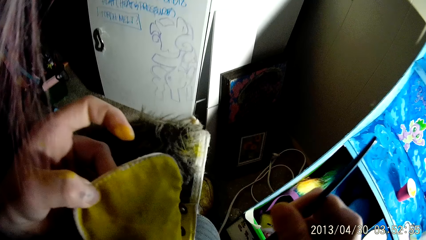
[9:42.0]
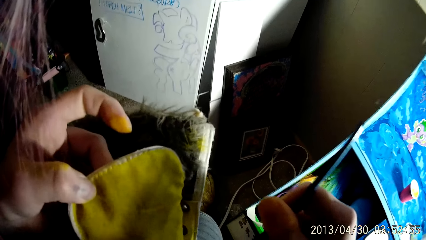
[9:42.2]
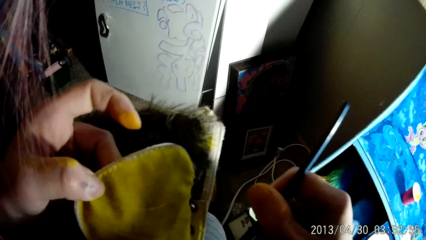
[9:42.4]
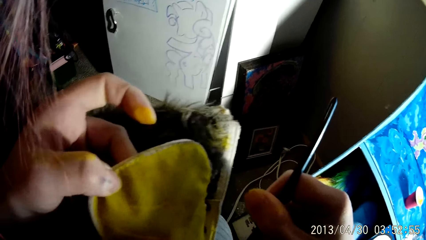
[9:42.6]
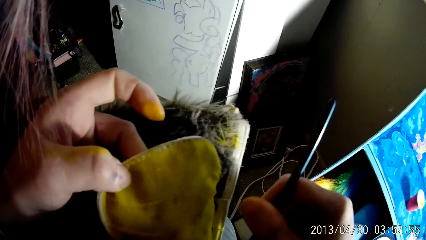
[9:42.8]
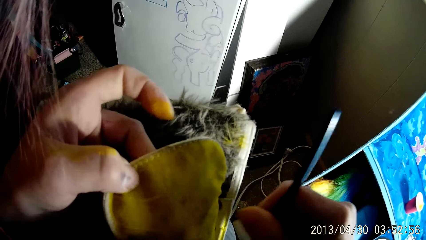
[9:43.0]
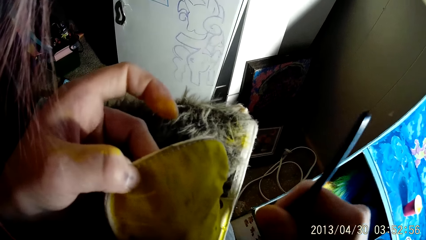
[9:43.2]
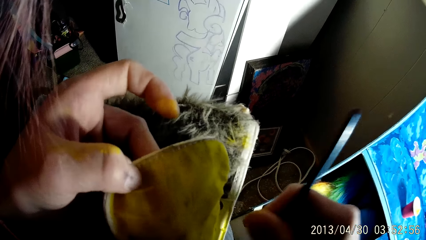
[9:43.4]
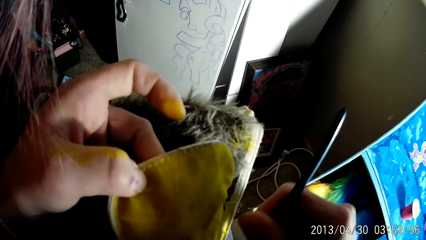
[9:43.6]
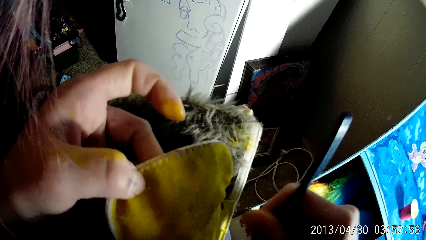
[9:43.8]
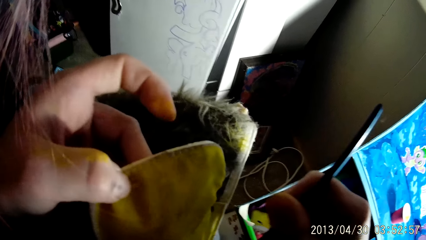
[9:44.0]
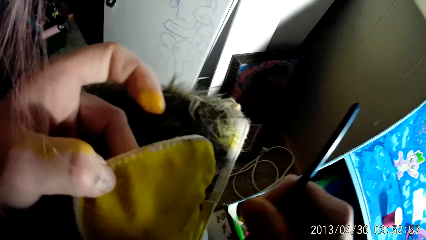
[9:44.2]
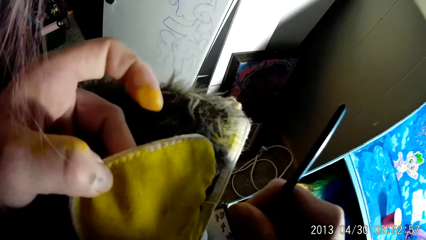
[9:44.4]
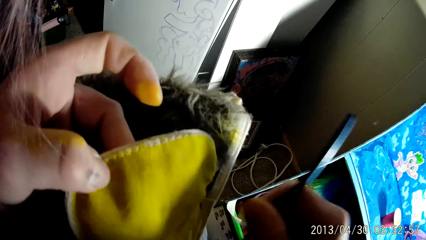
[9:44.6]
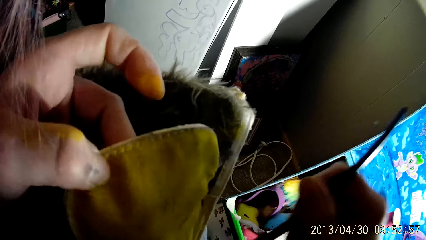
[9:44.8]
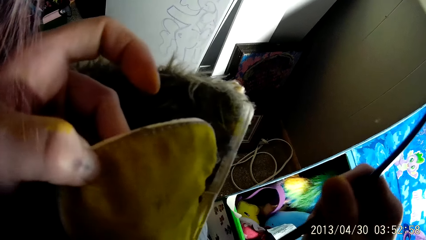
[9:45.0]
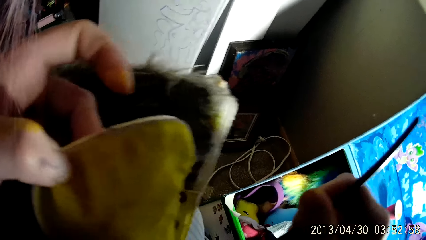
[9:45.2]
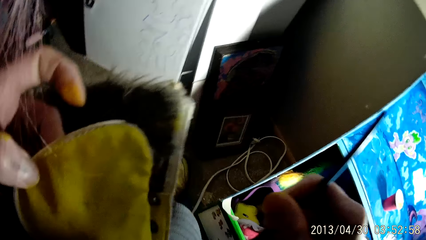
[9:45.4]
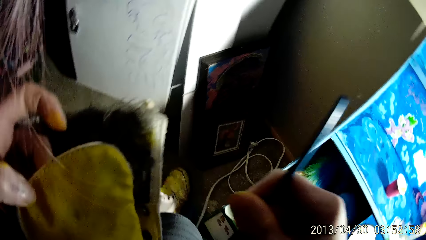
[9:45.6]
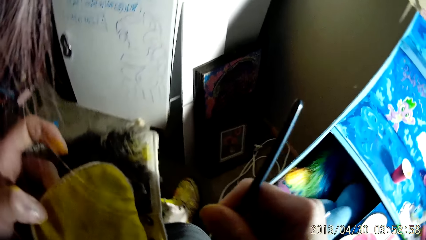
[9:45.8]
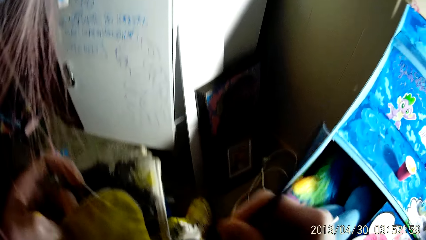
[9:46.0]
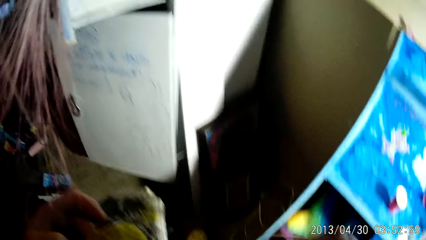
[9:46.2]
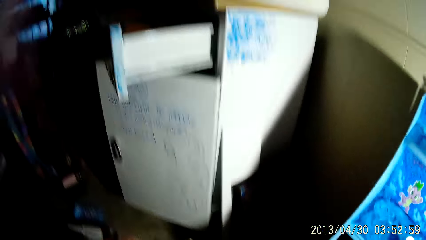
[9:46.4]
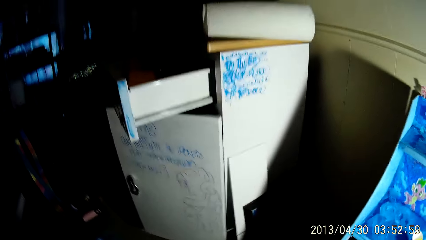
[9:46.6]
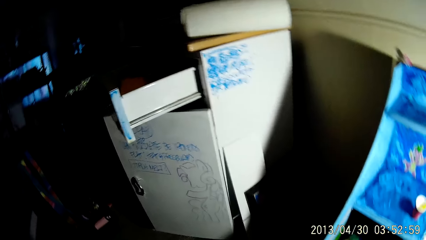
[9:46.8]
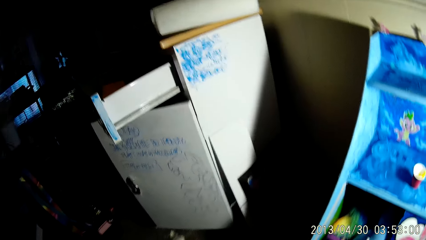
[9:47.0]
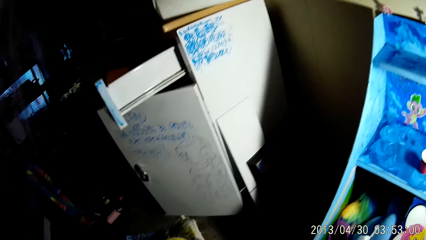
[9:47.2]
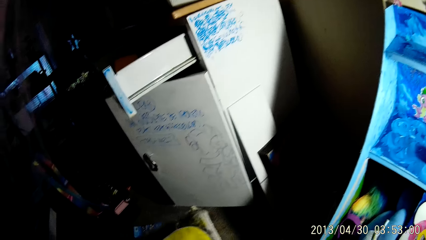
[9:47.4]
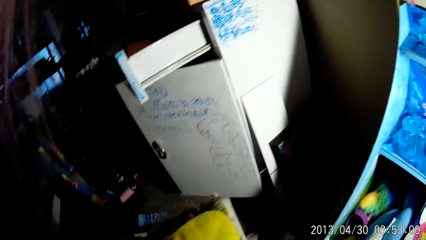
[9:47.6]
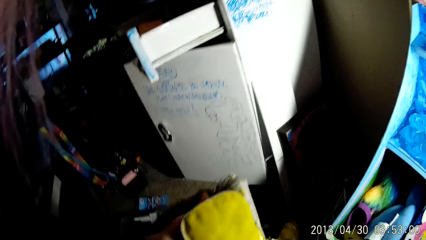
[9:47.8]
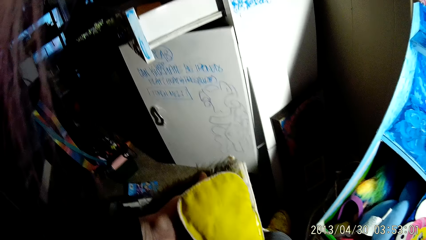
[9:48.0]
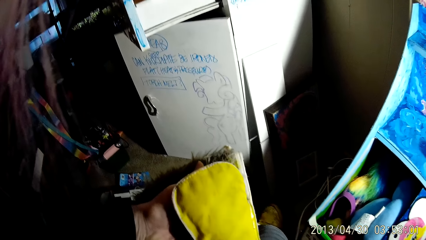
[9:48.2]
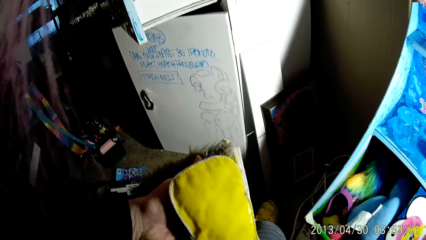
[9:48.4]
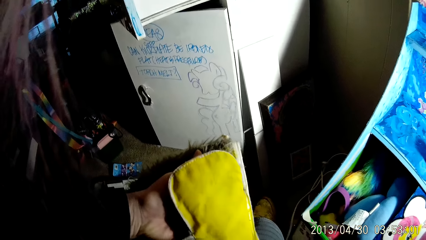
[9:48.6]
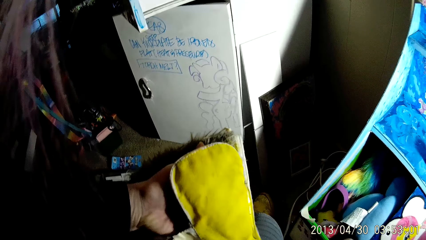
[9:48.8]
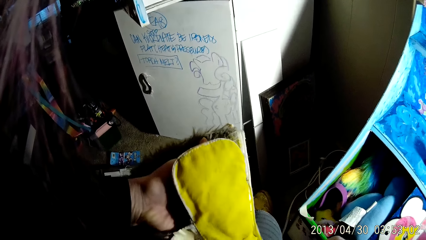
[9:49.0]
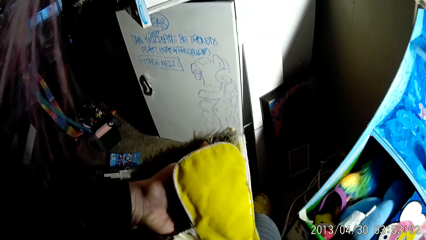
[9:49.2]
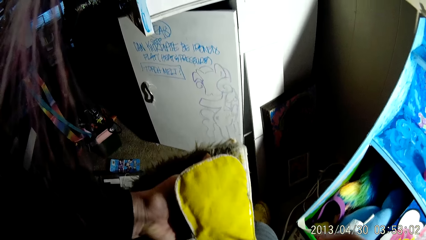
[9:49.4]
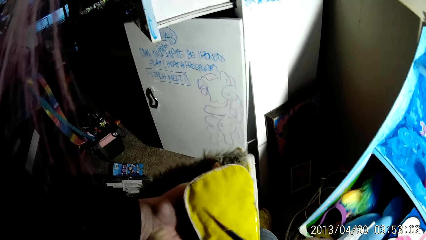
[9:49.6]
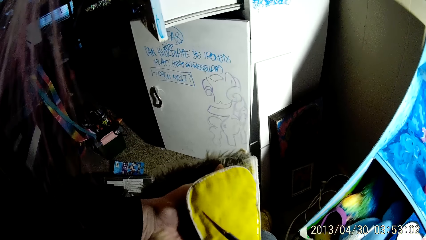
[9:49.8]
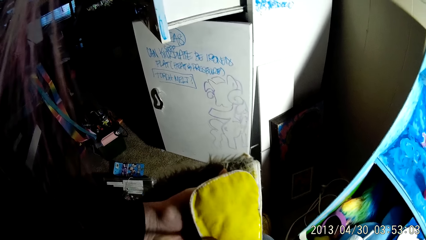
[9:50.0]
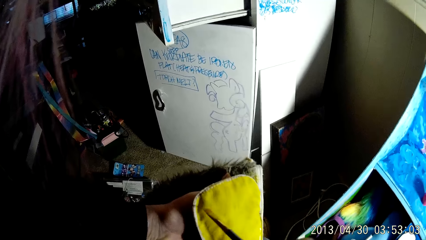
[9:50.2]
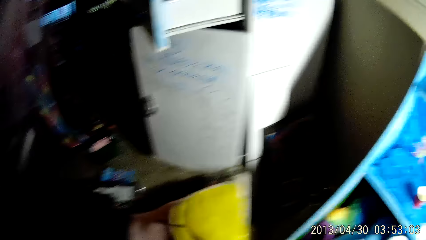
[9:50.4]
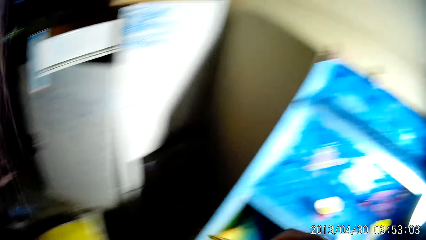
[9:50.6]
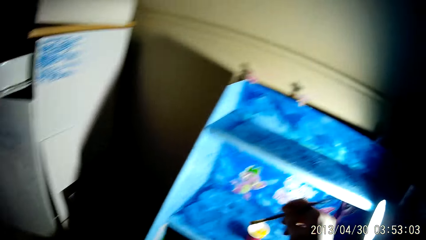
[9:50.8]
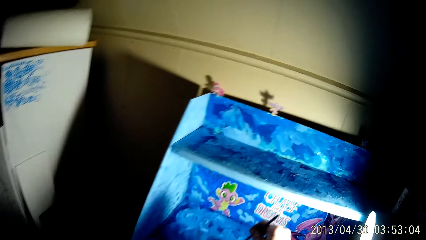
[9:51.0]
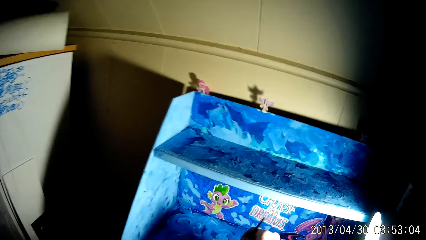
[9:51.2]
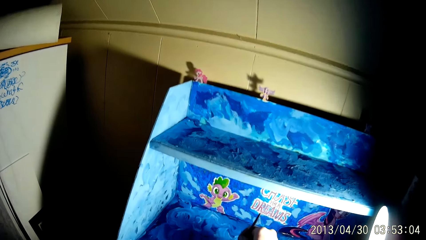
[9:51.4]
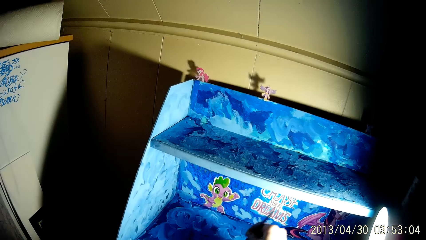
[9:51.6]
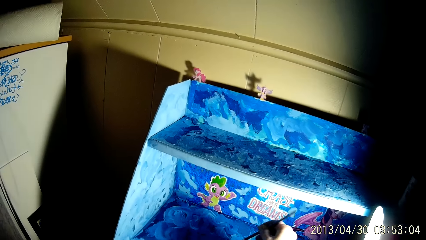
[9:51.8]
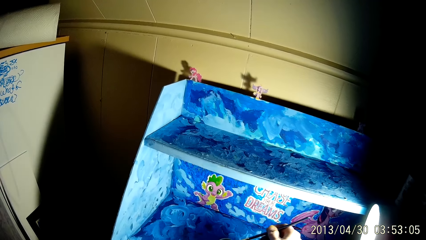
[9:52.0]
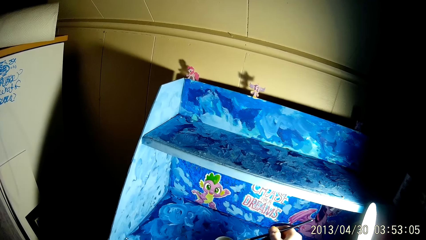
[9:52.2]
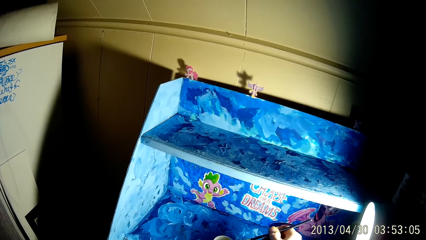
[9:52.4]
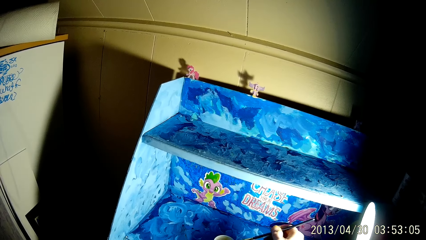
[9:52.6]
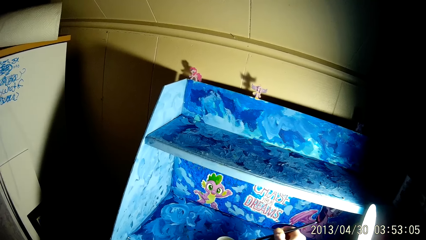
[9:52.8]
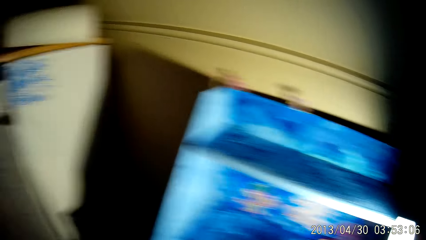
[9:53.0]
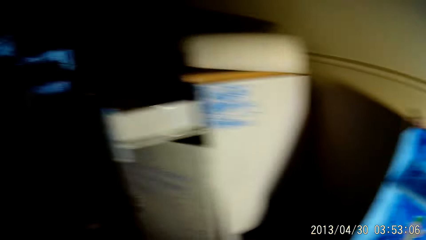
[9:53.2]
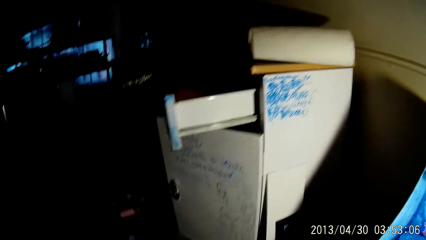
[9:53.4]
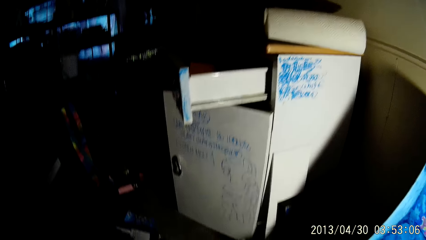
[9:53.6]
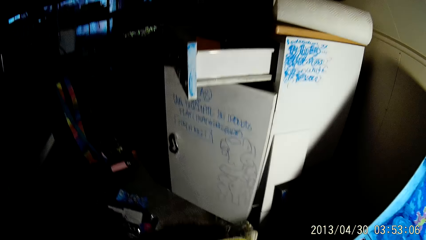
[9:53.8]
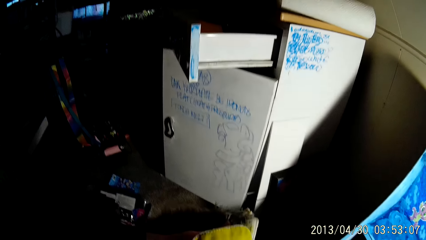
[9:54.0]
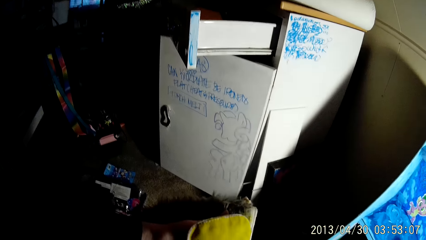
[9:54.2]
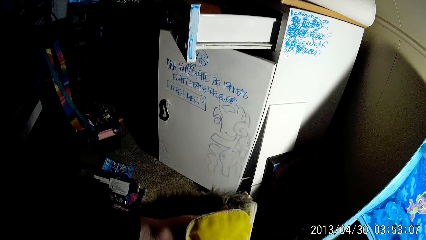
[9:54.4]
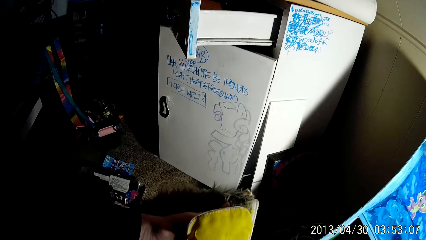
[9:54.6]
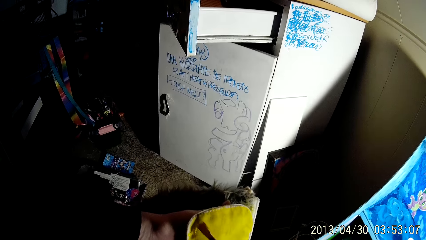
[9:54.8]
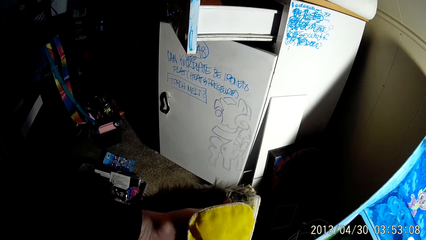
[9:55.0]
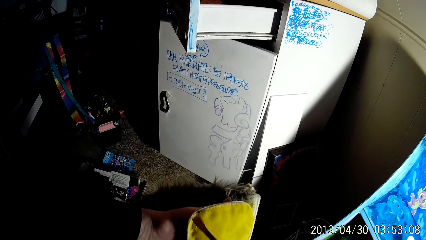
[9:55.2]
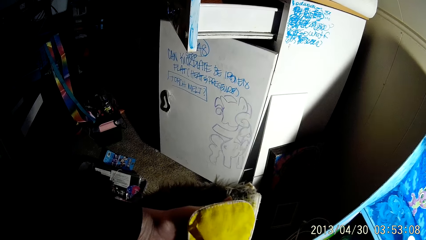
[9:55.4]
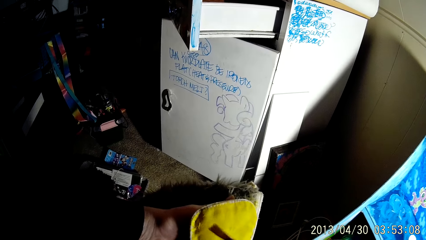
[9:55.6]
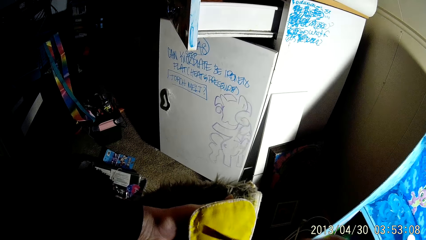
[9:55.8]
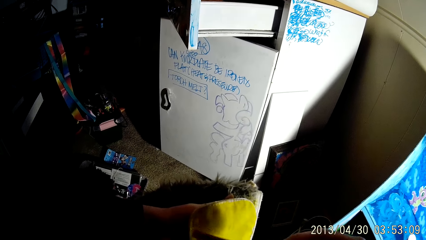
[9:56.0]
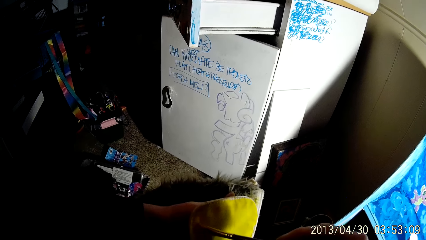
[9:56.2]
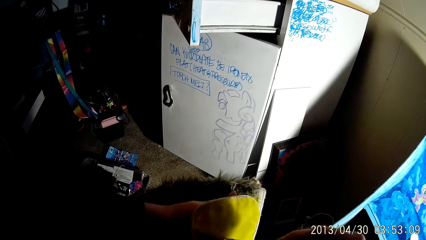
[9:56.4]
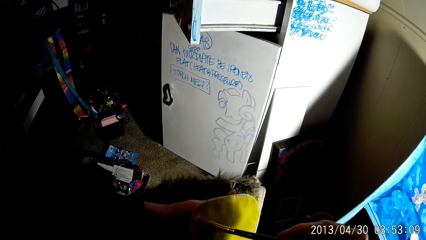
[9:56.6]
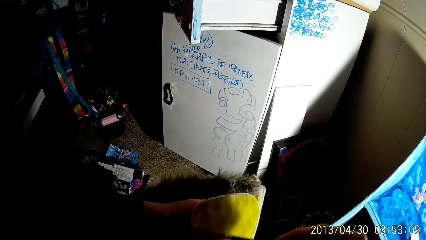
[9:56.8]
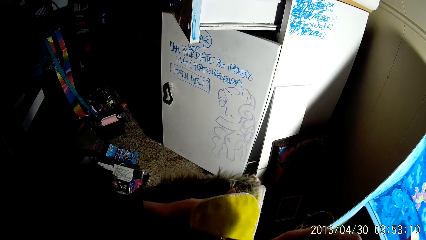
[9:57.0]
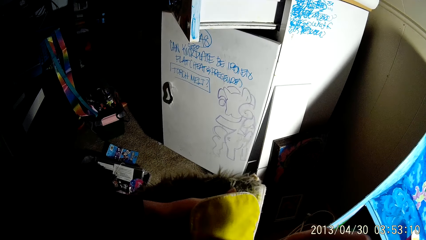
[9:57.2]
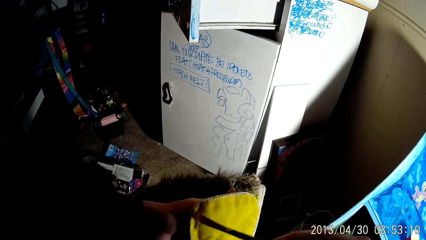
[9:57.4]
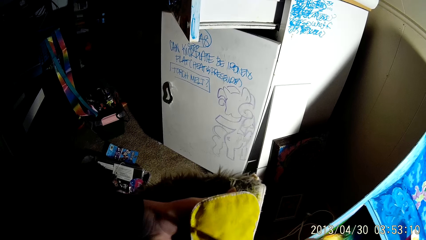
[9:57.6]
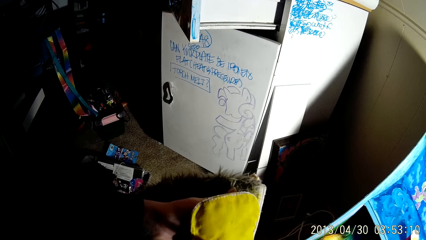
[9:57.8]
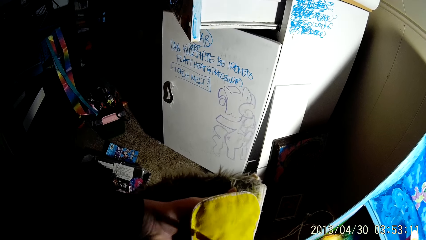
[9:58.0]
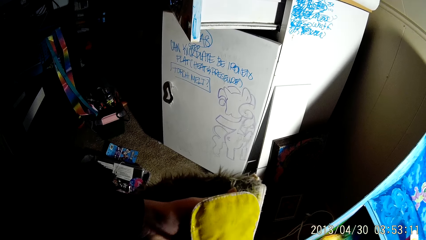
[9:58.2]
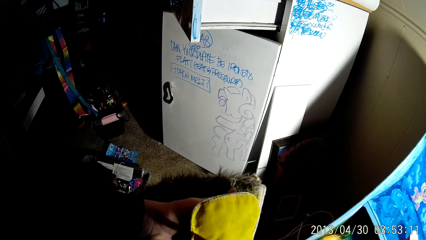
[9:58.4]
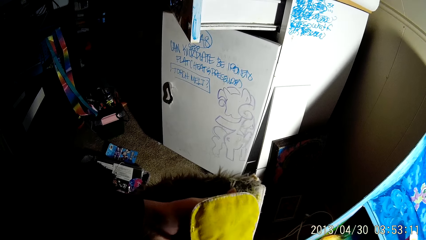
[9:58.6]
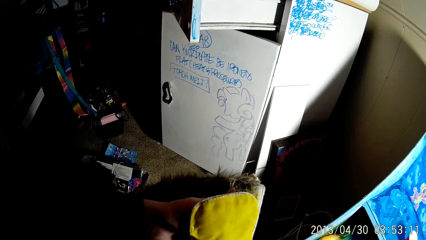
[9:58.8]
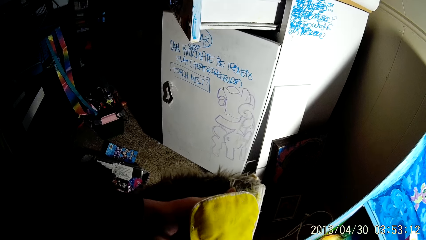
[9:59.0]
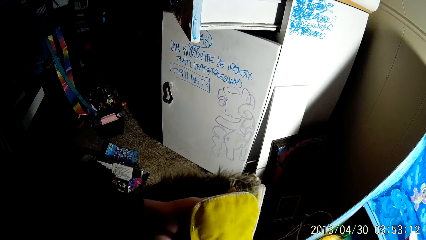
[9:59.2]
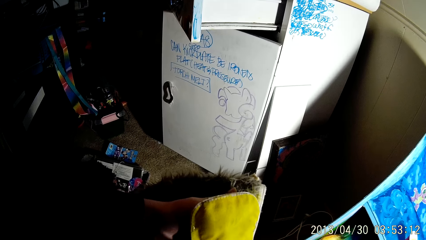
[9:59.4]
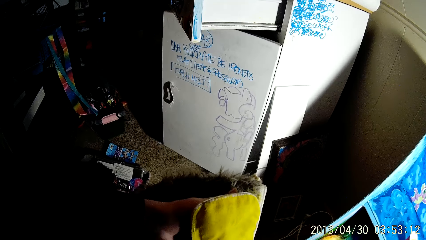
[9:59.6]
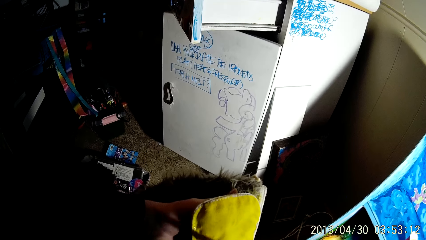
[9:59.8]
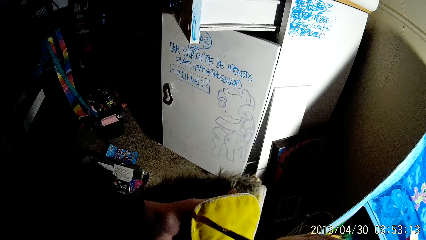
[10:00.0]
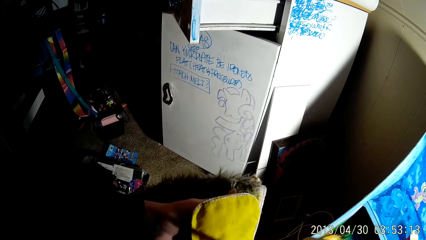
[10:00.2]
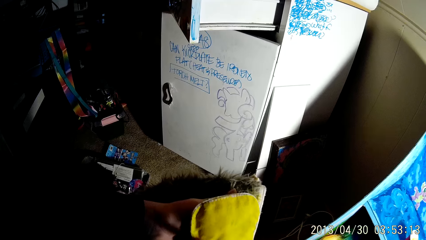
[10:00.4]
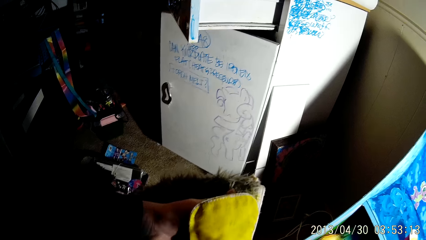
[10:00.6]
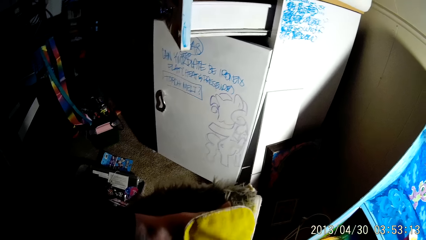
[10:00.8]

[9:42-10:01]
The camera wearer dips the paintbrush in his right hand into a cup of paint. He paints the pair of boots with the paintbrush in his right hand.
